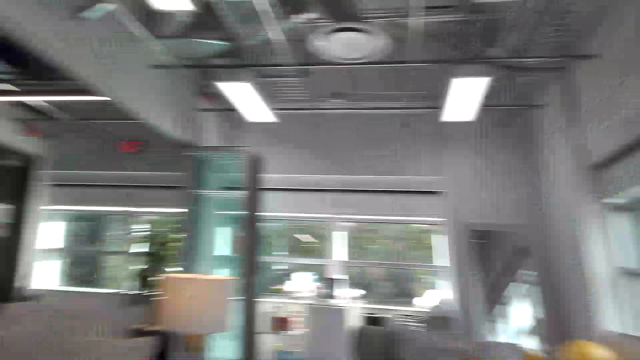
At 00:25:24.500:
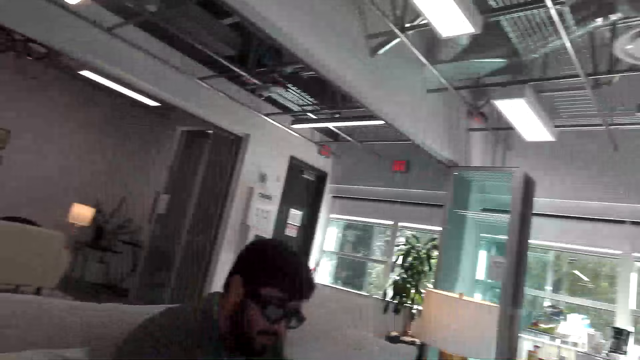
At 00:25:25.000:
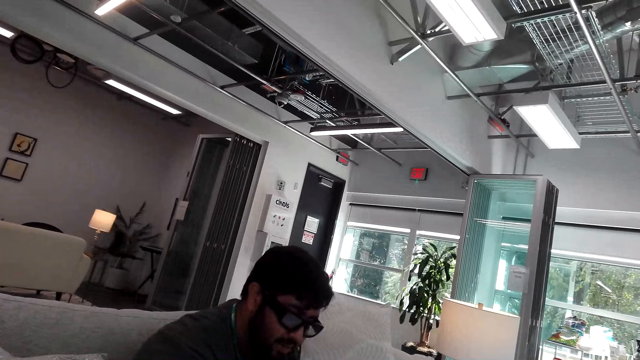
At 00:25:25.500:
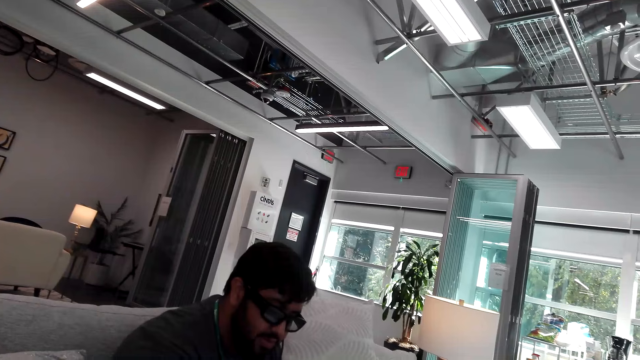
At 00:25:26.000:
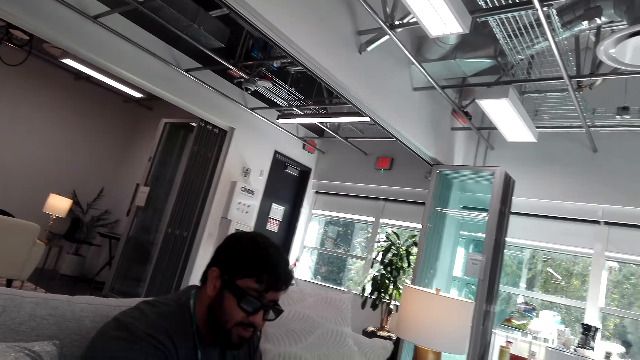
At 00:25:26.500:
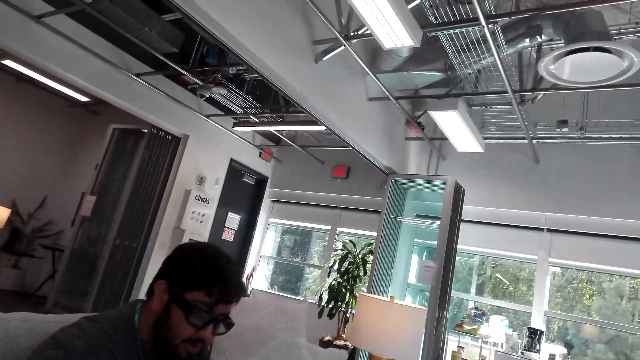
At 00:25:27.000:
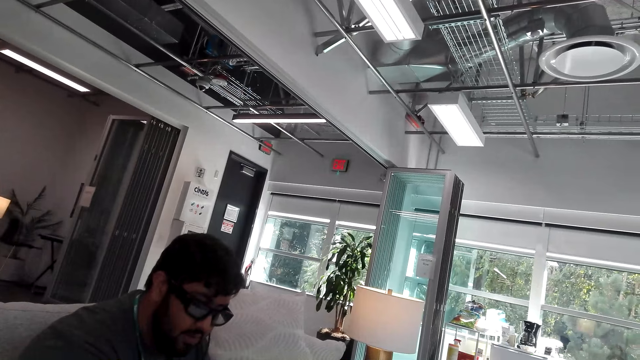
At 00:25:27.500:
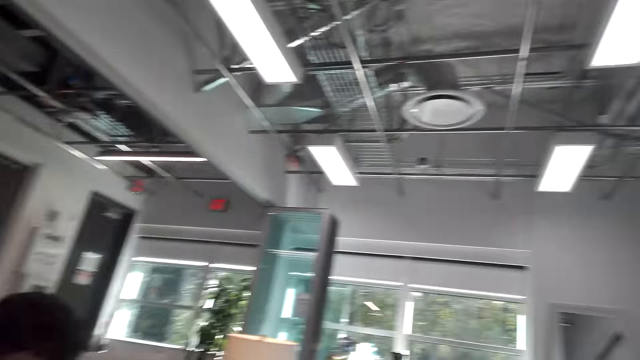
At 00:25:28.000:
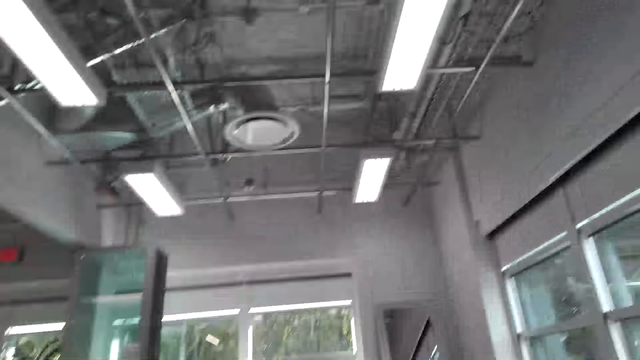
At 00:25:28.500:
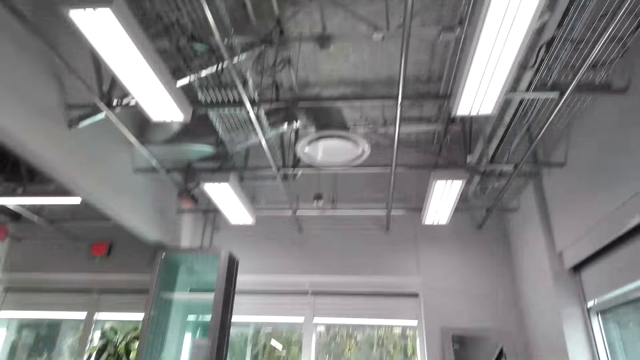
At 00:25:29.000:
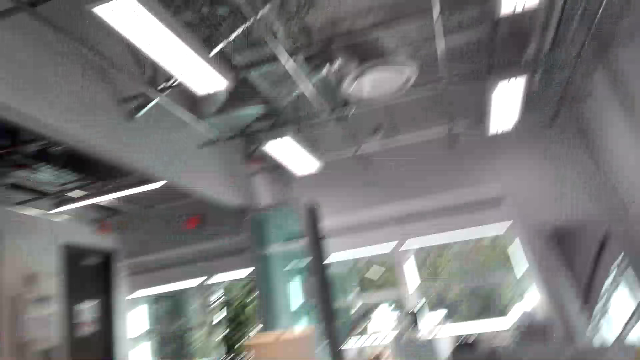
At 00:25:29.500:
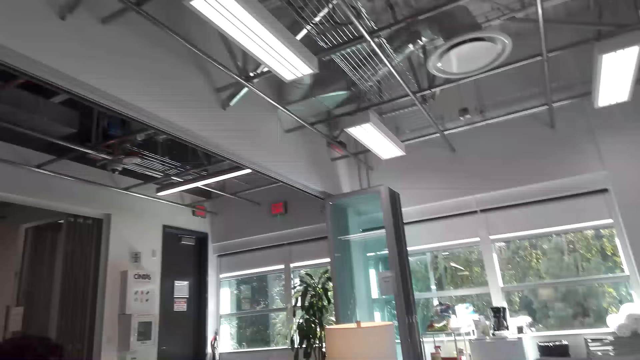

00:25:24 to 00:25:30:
A man converses with the camera wearer. The camera wearer interacts with the man.

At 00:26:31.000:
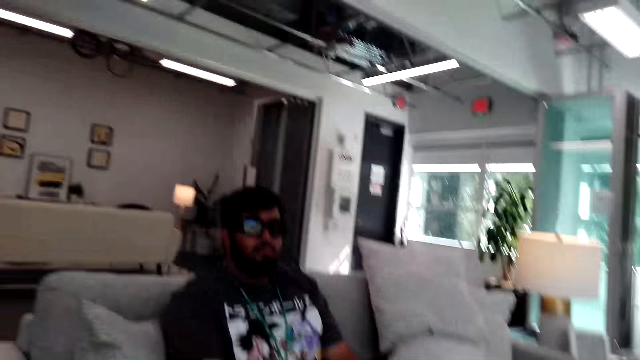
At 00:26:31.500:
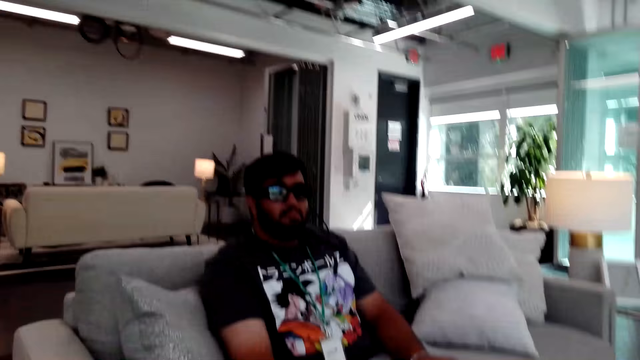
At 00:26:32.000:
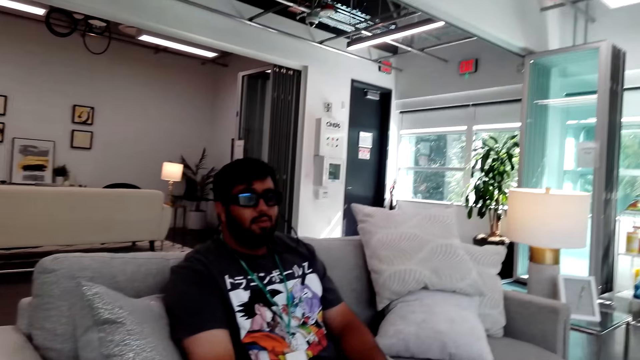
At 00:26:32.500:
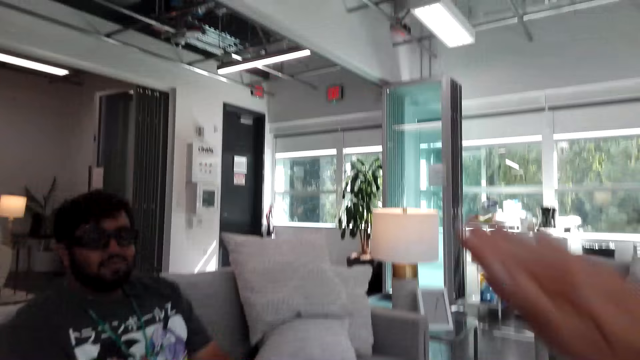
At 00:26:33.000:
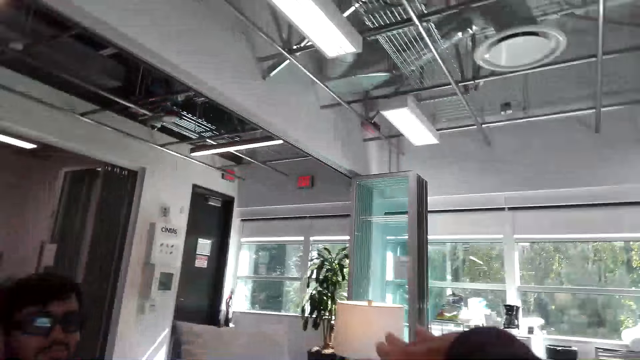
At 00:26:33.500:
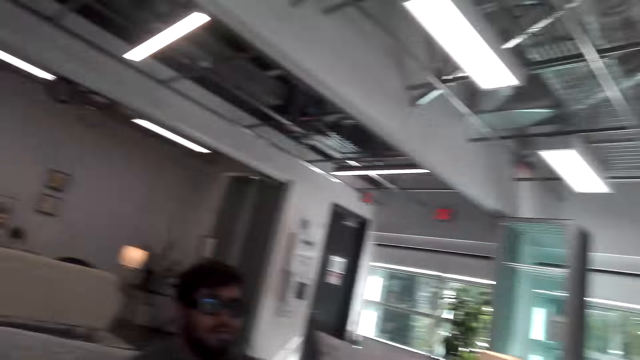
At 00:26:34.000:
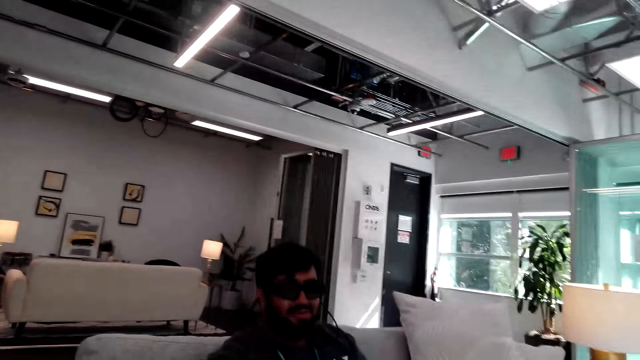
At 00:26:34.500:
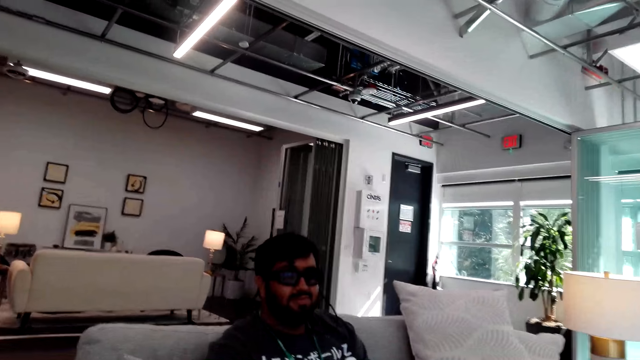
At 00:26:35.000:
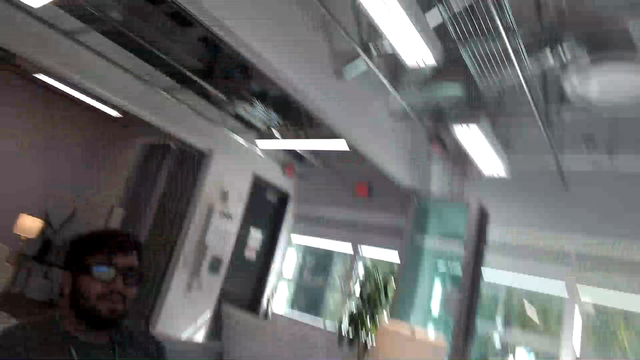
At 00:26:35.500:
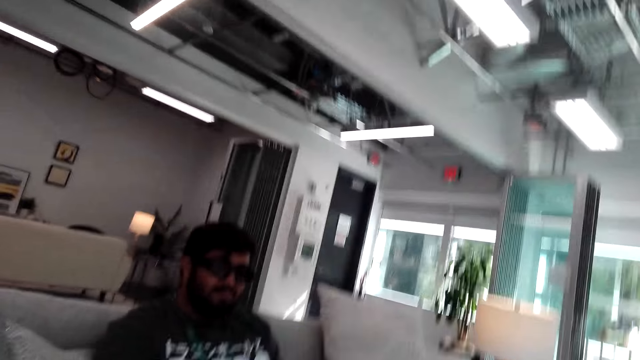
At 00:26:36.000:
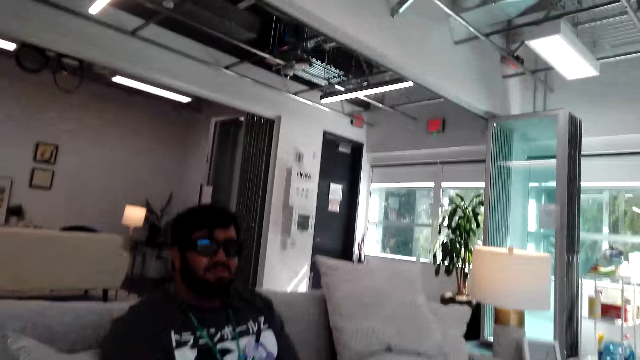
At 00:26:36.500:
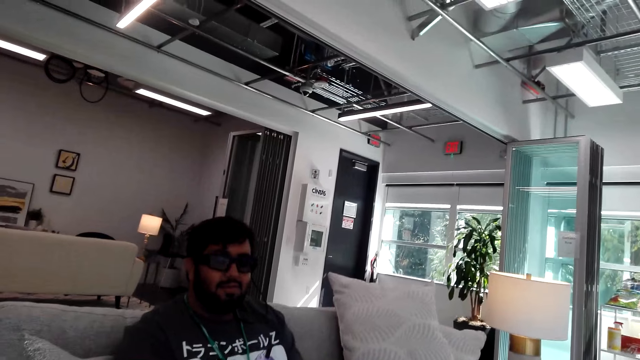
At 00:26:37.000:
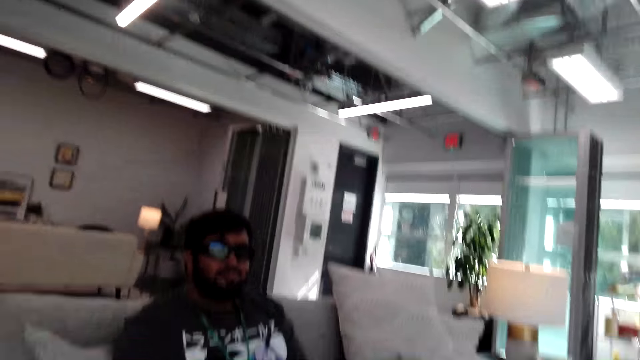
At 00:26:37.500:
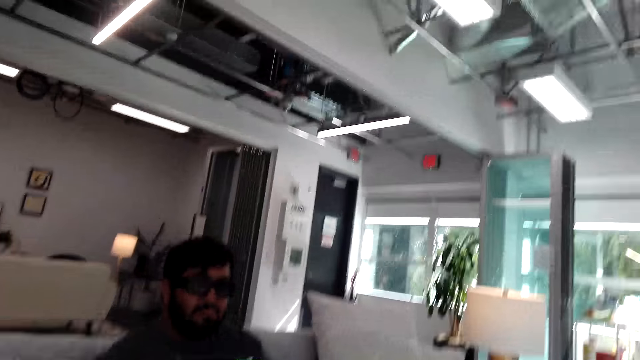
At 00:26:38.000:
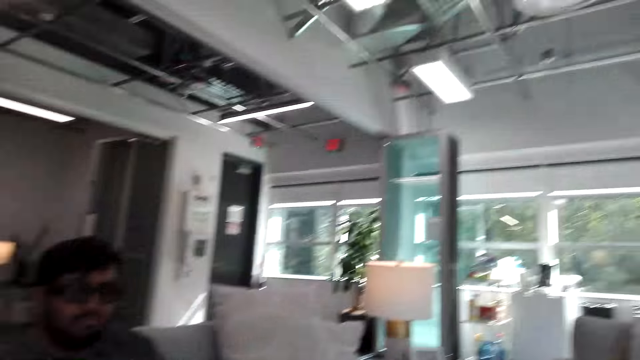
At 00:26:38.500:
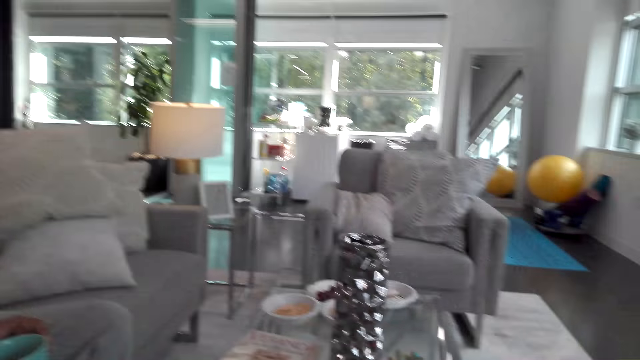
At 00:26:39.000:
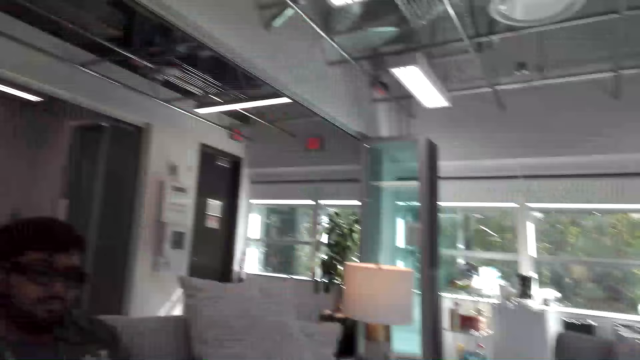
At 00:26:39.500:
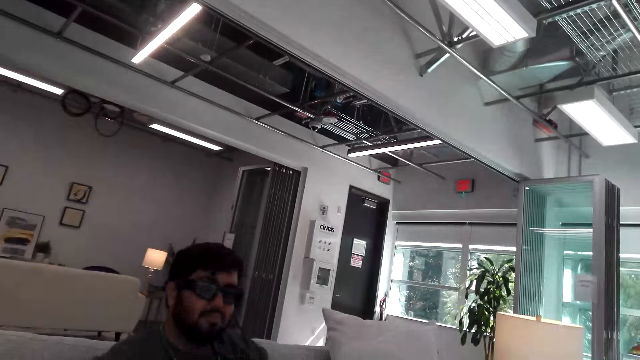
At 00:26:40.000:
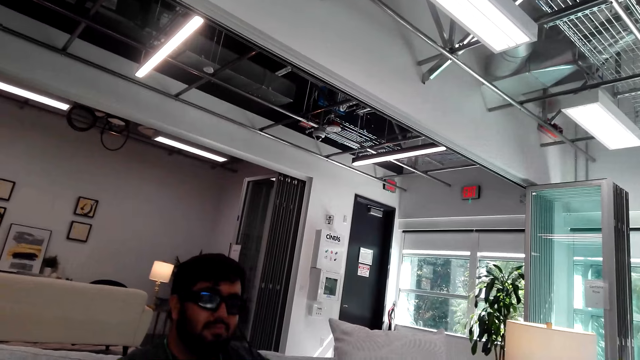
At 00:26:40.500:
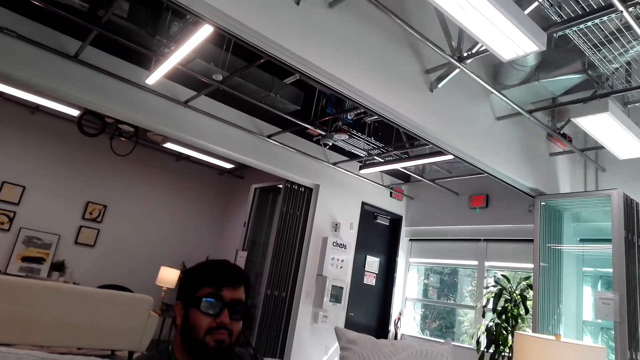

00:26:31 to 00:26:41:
The camera wearer does a hand movement. They converse with a man.

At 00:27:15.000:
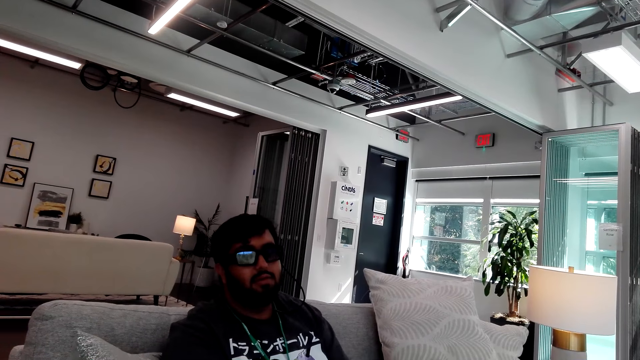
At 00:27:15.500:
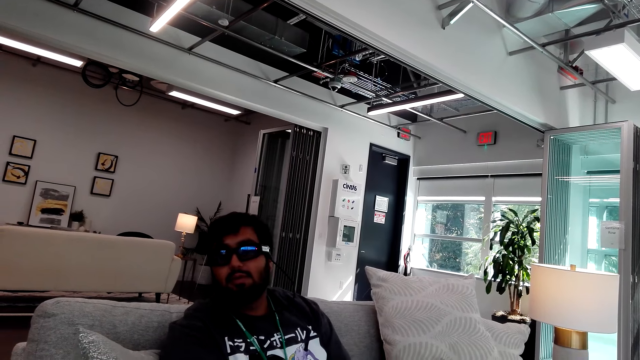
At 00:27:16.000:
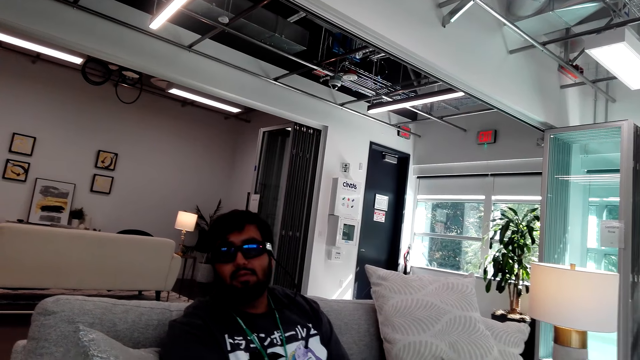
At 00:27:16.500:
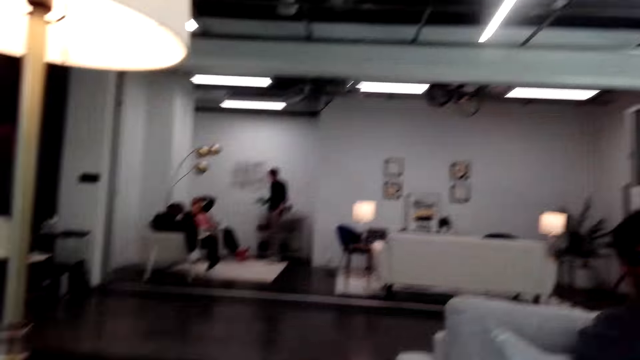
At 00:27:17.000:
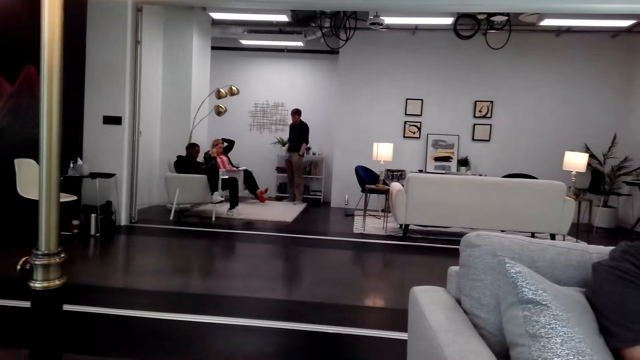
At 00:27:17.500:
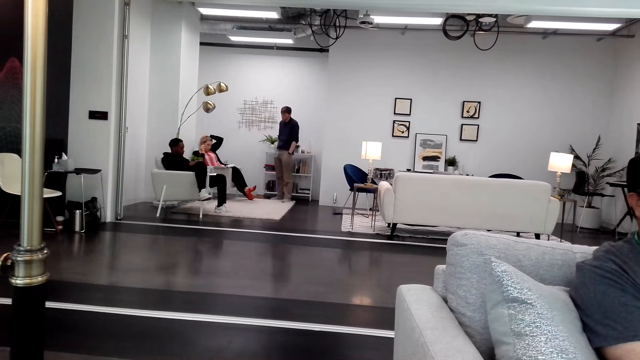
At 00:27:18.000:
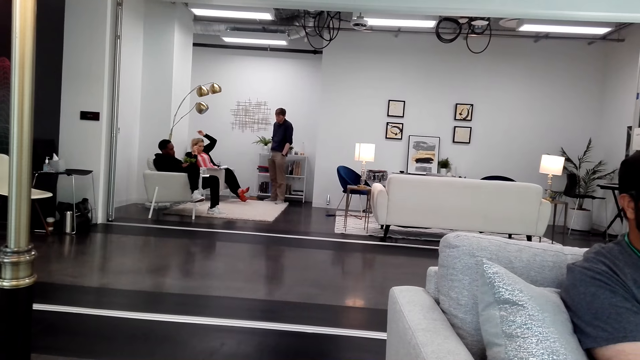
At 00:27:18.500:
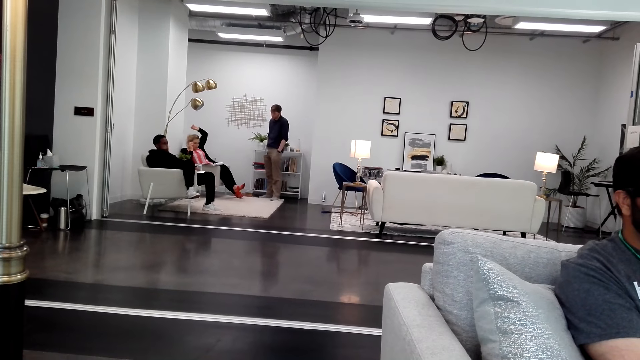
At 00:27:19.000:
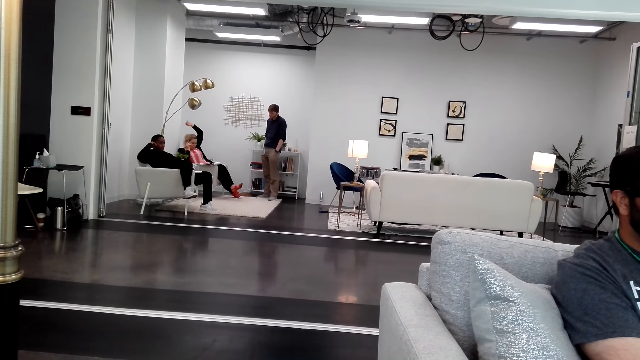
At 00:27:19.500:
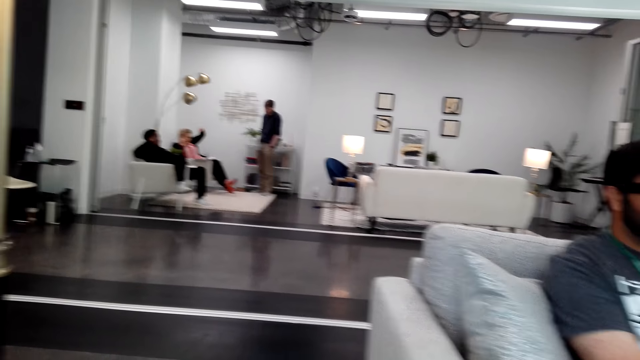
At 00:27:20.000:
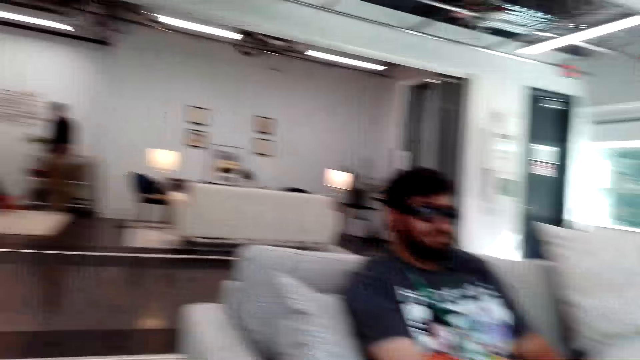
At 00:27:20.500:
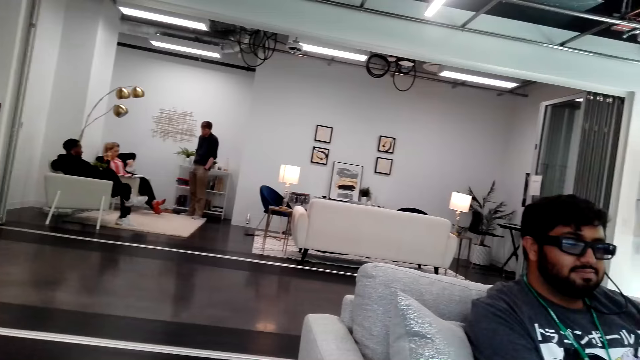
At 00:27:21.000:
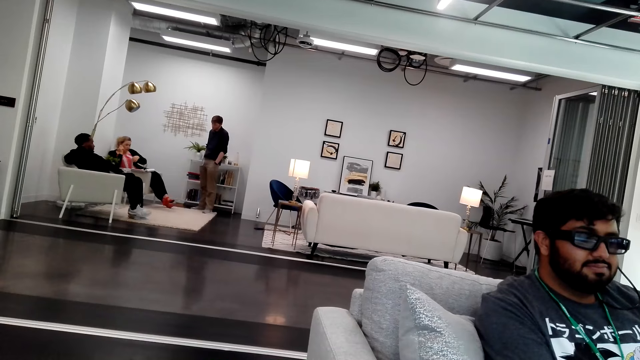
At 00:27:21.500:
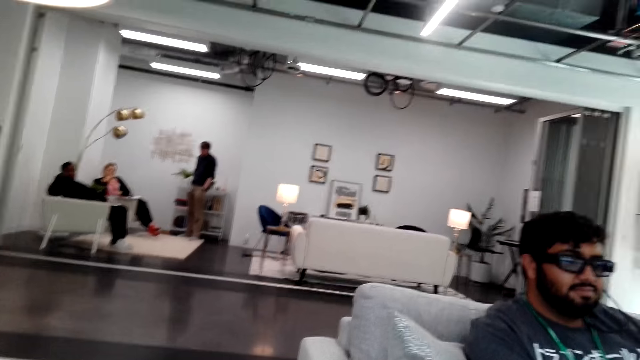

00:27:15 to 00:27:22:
The camera wearer looks around the house.
